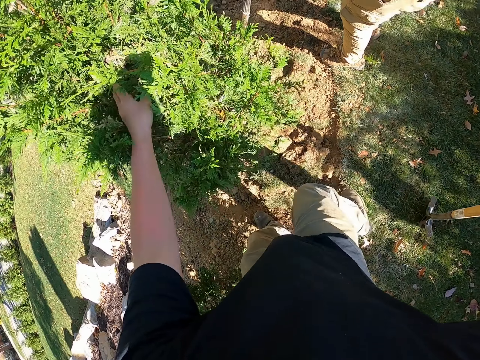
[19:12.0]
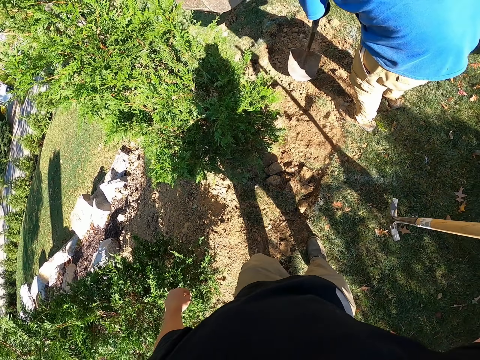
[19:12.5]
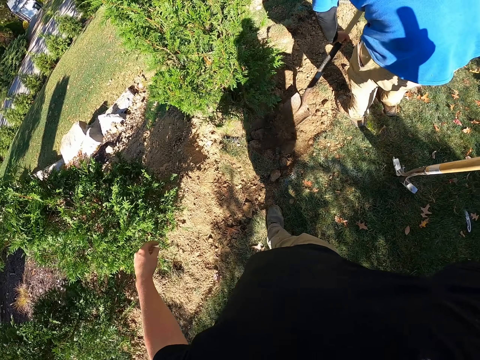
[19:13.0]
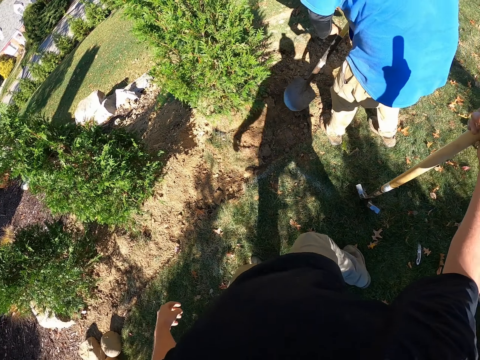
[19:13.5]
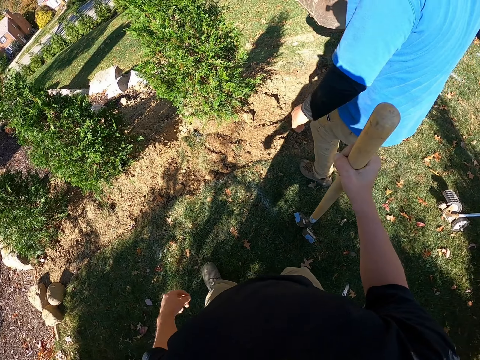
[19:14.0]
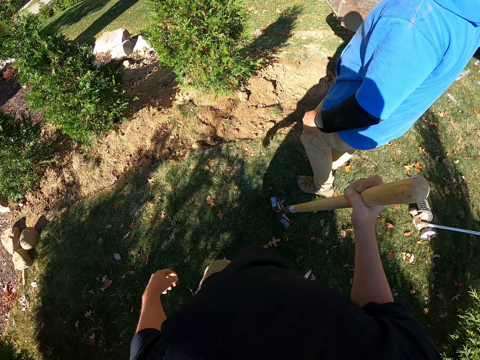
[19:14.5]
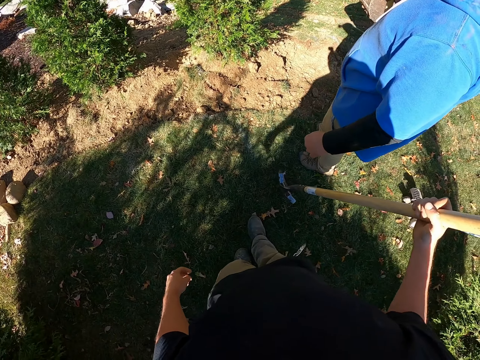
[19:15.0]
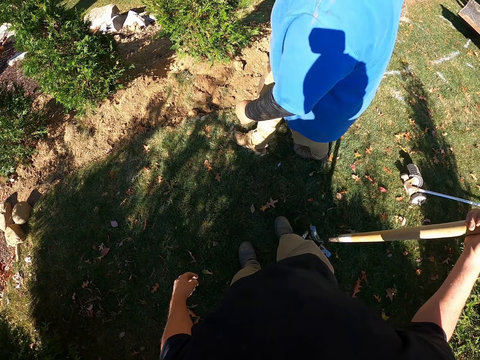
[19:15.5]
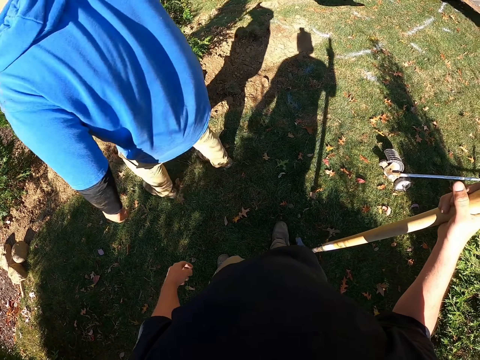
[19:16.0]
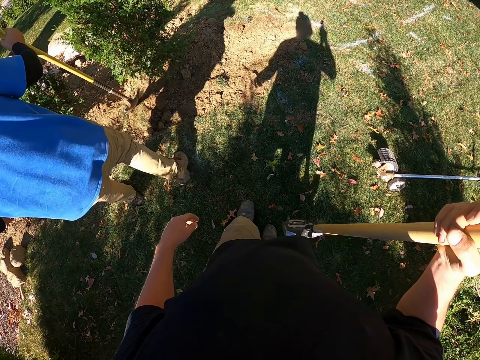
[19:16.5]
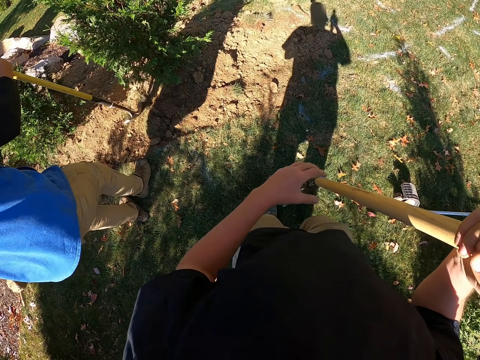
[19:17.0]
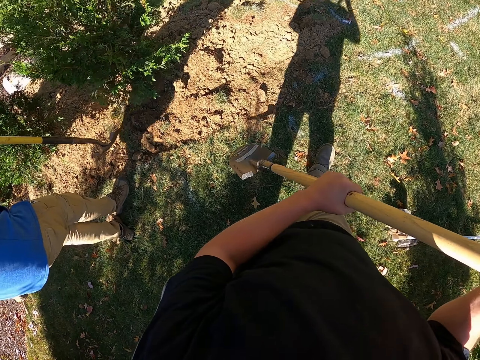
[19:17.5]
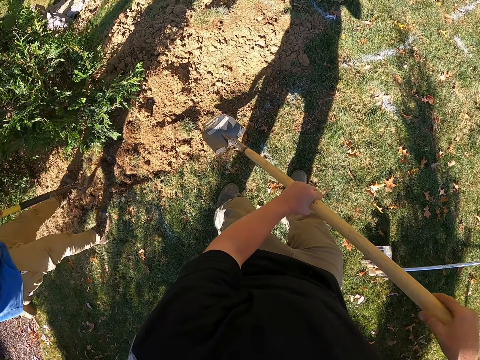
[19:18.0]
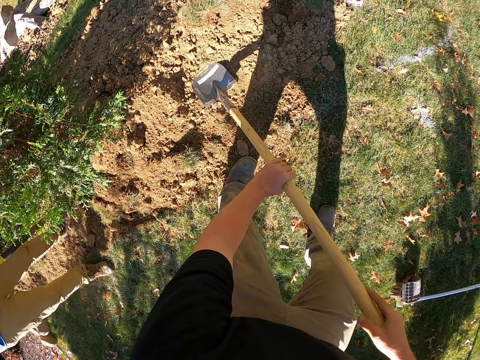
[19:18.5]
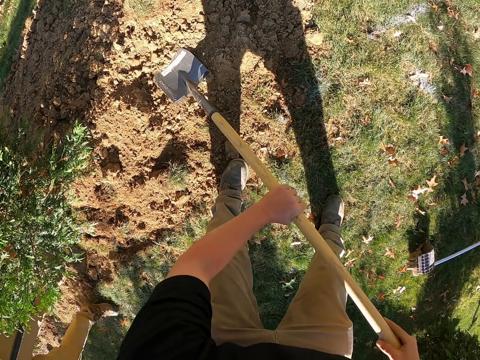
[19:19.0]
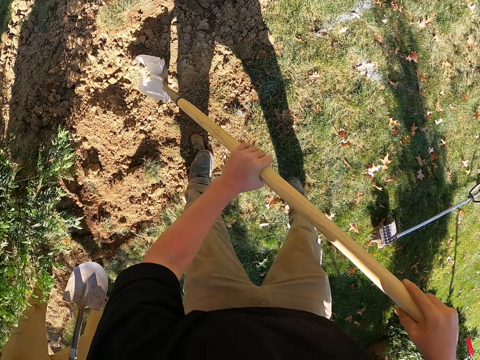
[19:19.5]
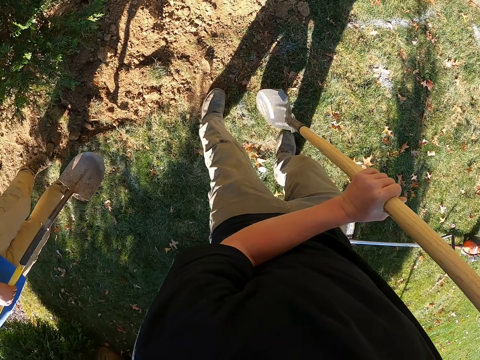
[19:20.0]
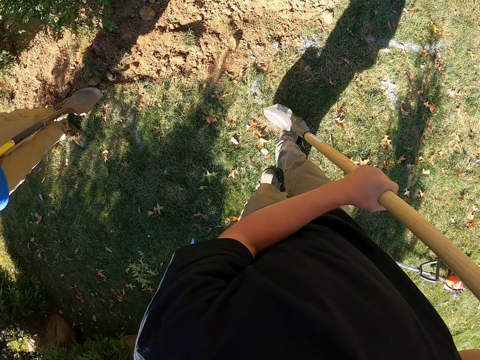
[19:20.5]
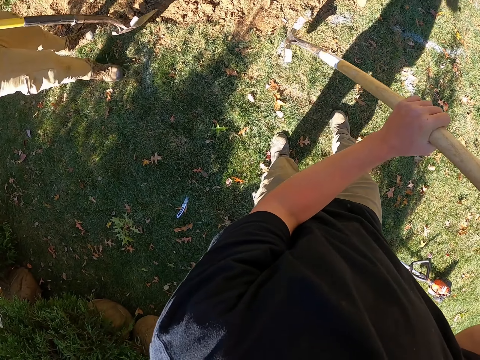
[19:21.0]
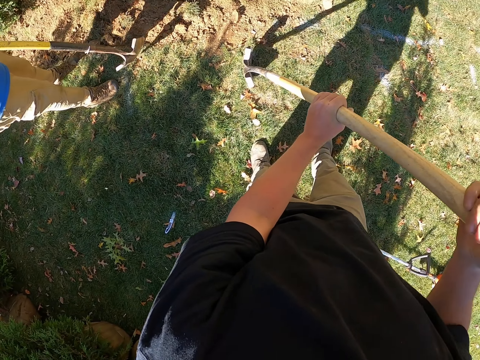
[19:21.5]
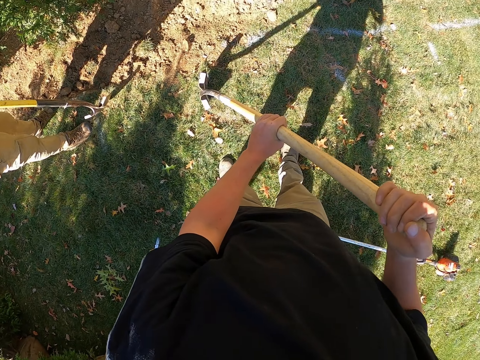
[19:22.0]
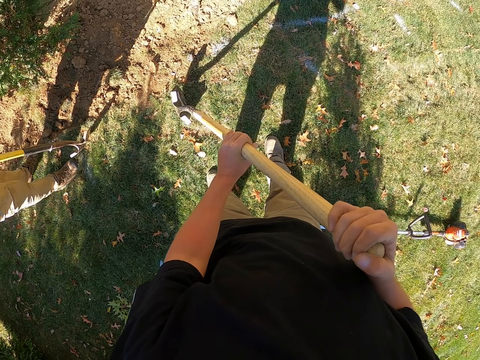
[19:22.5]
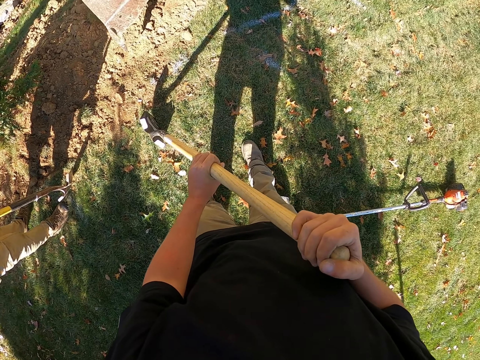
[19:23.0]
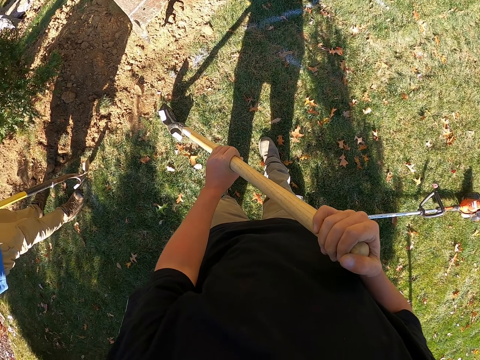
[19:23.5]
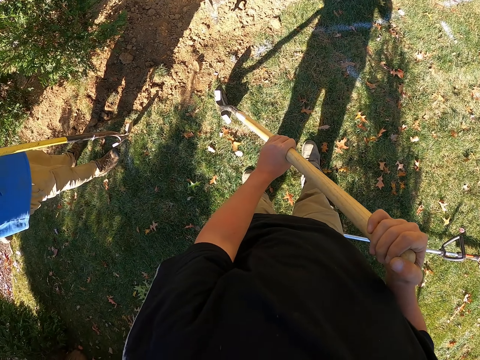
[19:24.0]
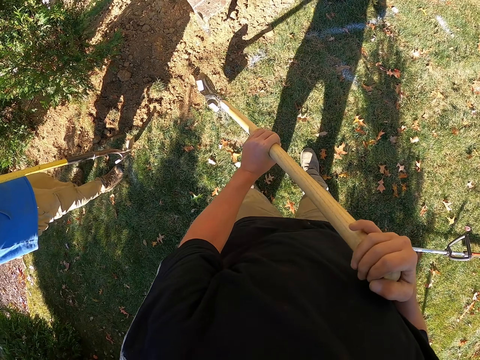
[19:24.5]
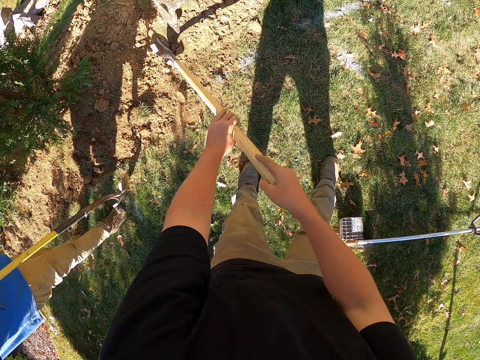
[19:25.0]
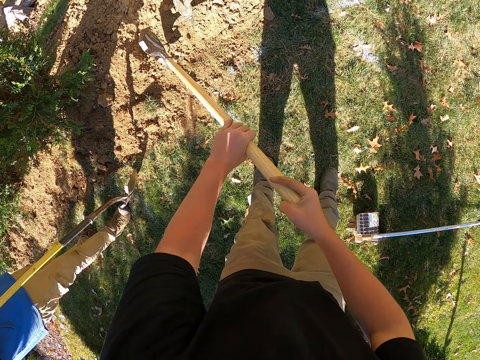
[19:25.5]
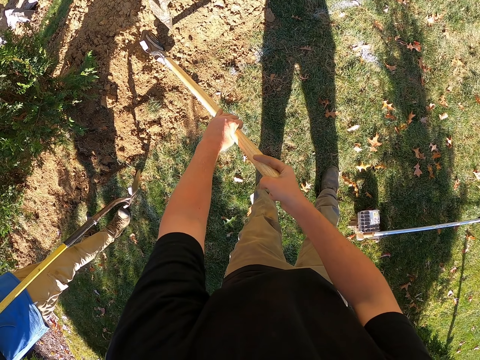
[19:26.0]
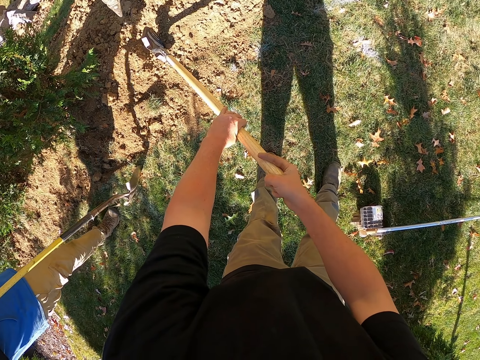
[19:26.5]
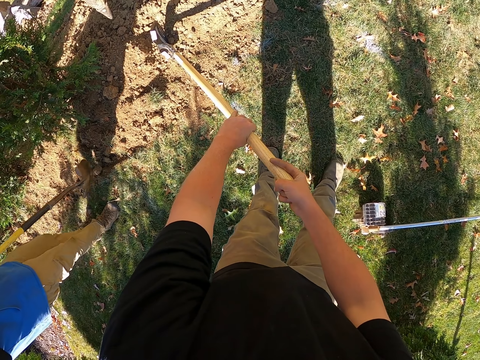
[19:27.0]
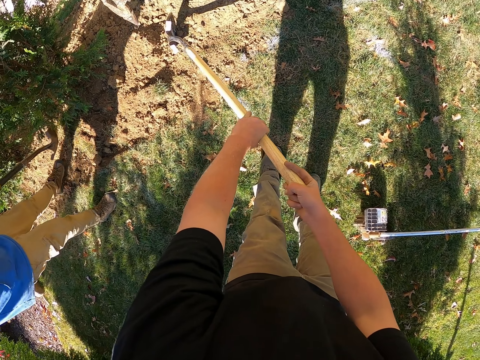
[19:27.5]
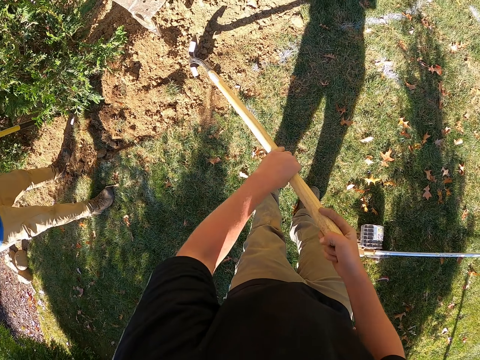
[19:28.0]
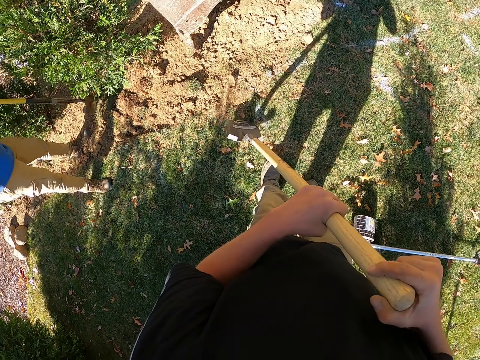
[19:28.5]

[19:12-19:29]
The camera wearer walks. They scoop the soil on the ground with a spade. They dig the ground with the spade. They break sand.

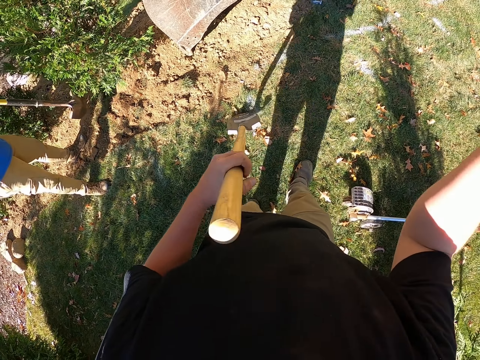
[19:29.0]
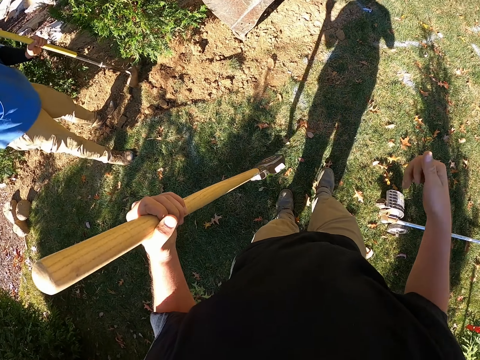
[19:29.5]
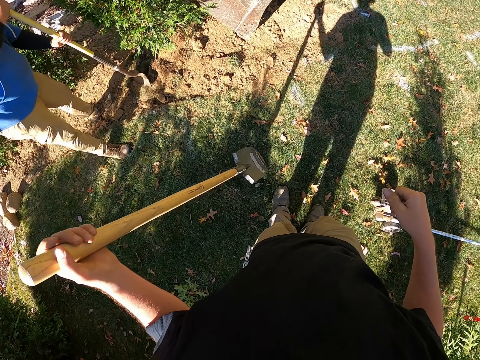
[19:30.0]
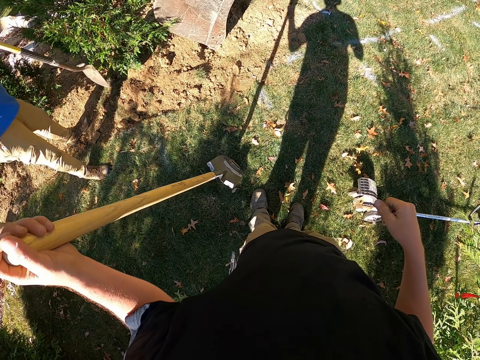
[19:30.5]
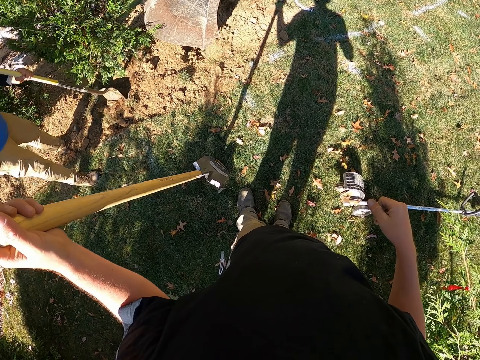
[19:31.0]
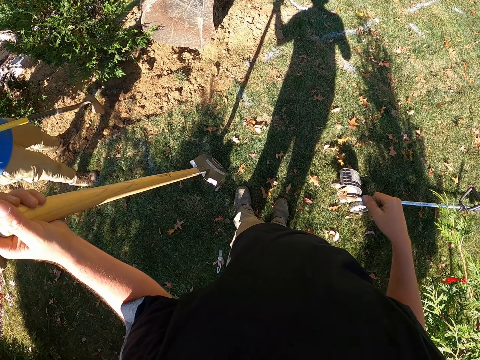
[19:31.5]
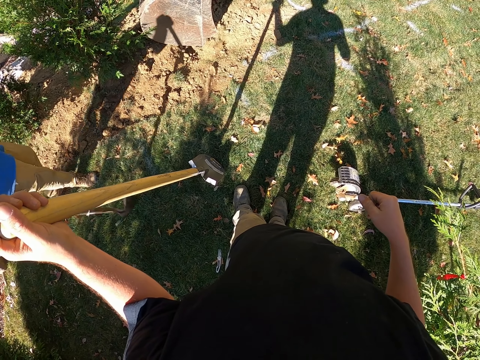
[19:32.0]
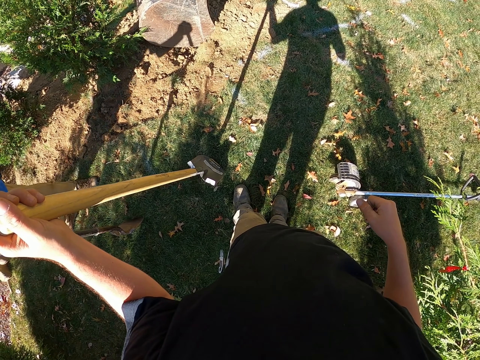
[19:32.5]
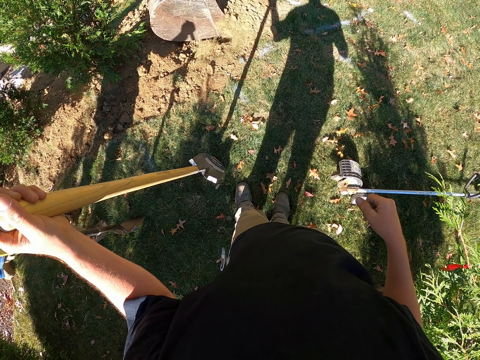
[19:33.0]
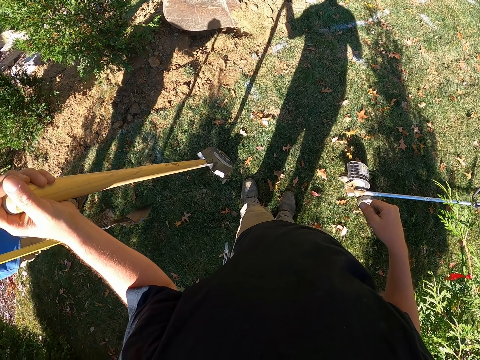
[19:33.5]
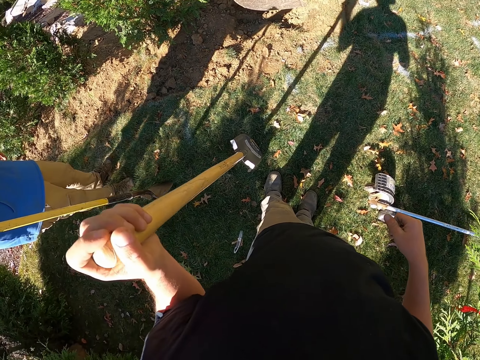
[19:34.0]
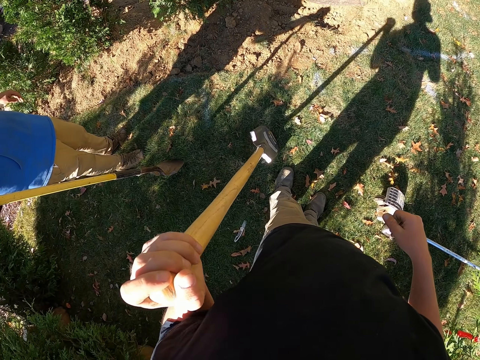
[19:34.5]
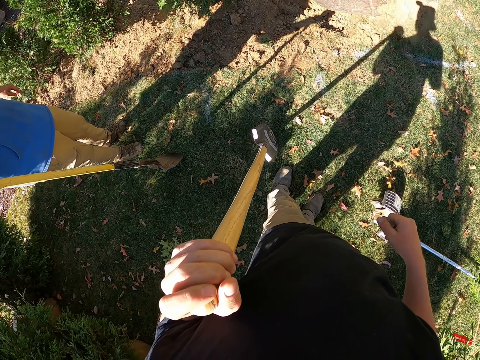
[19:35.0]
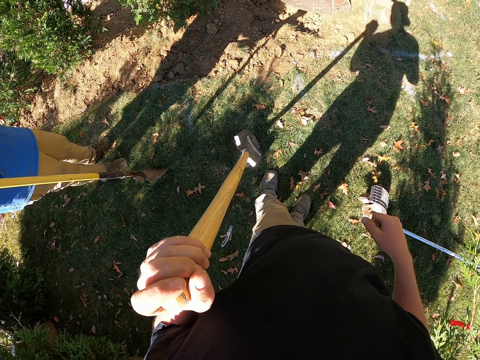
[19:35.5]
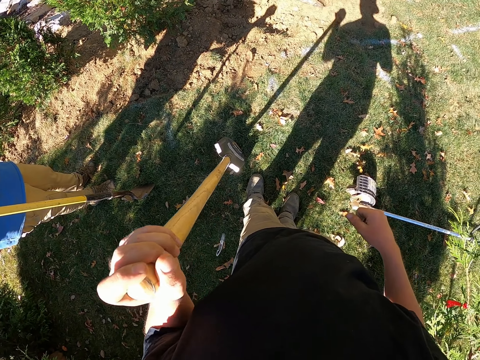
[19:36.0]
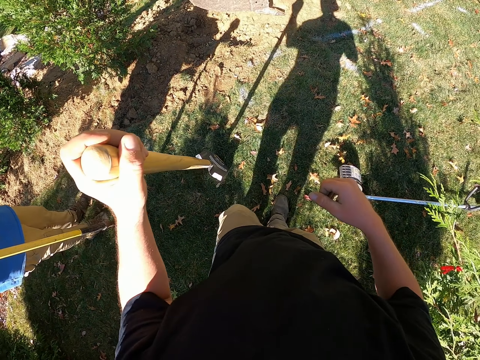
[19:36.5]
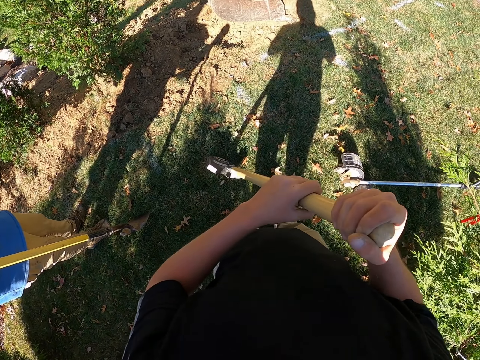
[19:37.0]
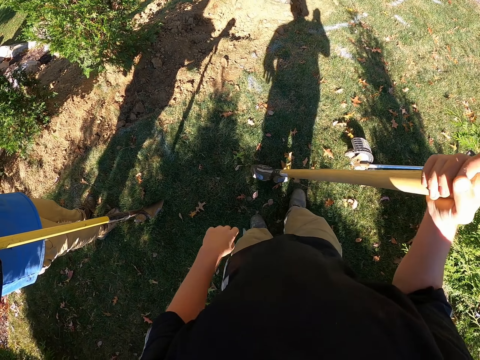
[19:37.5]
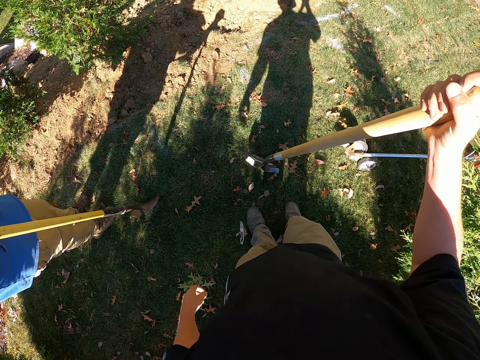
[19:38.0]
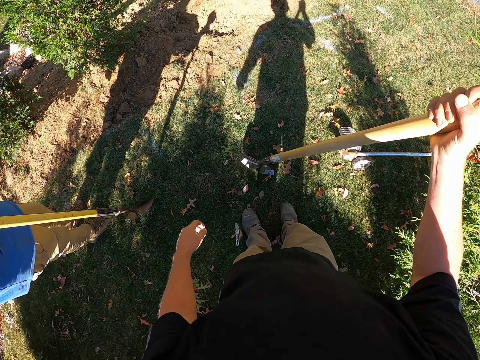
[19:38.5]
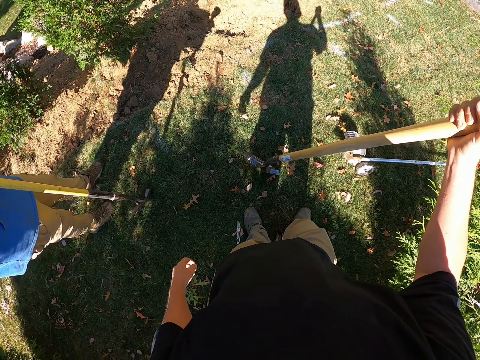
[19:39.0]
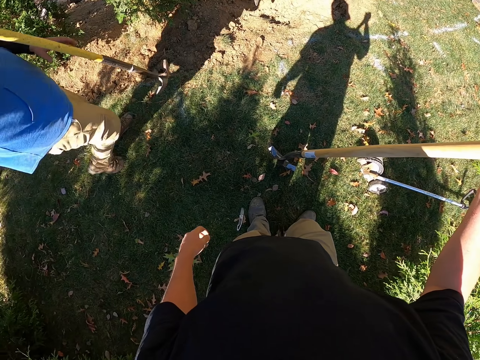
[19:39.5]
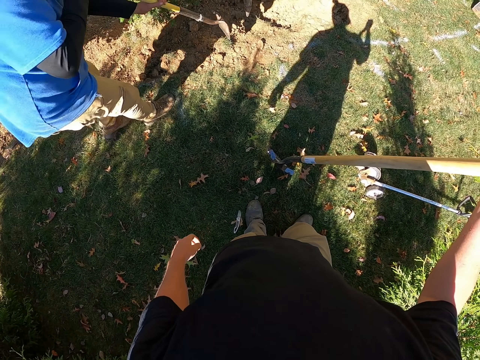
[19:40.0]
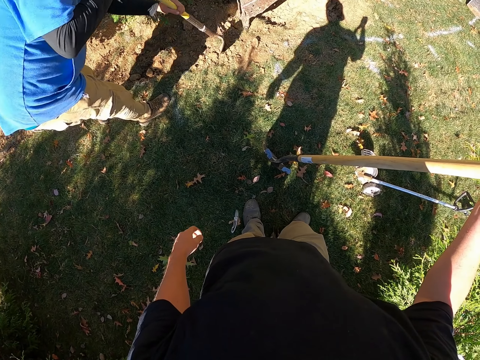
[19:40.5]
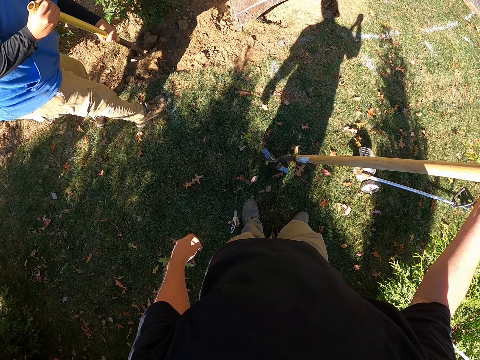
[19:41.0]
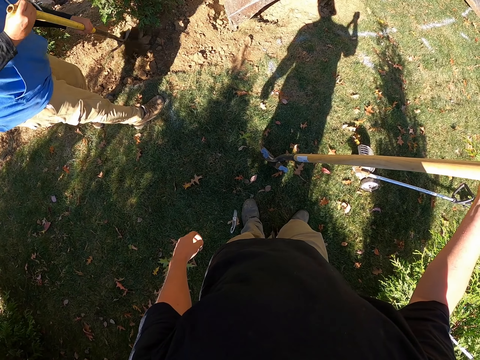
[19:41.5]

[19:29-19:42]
A man digs the ground with a spade. The camera wearer moves the spade to the right hand. The man moves the sand with the spade.
